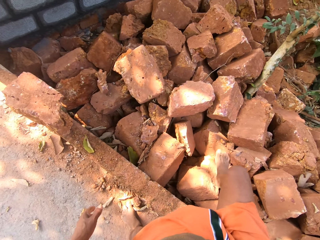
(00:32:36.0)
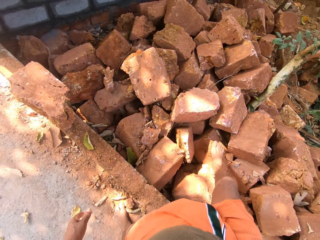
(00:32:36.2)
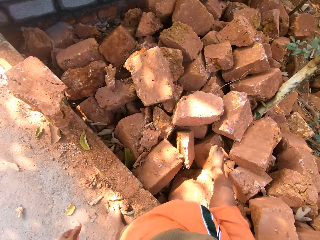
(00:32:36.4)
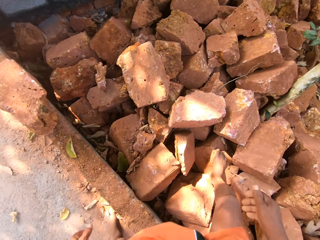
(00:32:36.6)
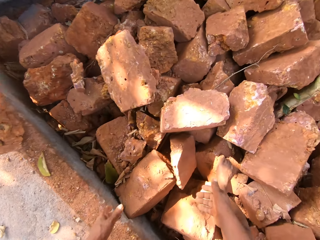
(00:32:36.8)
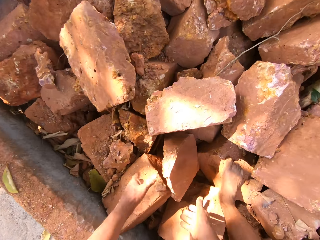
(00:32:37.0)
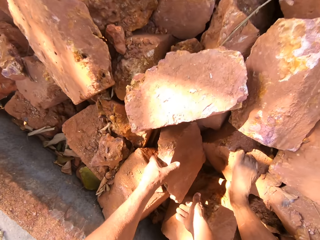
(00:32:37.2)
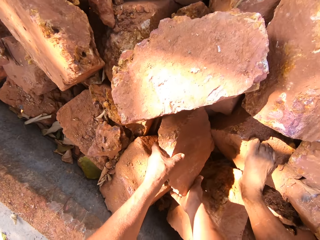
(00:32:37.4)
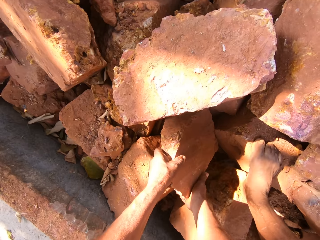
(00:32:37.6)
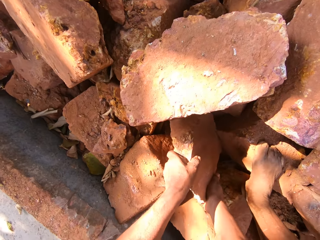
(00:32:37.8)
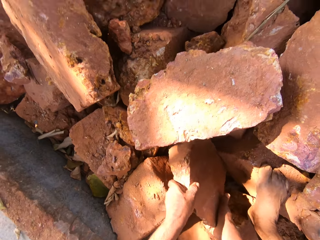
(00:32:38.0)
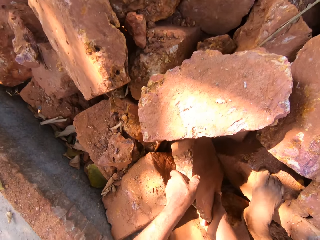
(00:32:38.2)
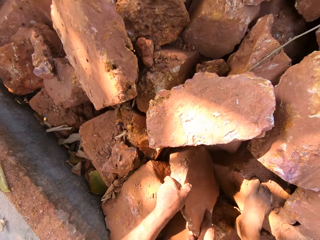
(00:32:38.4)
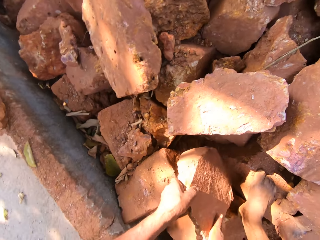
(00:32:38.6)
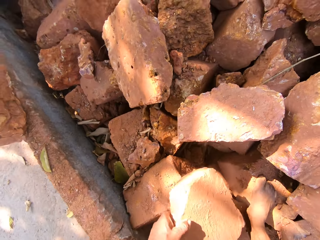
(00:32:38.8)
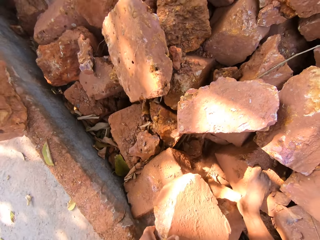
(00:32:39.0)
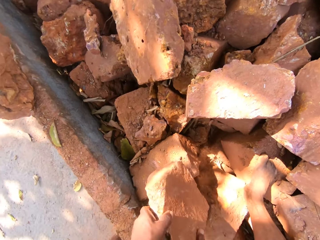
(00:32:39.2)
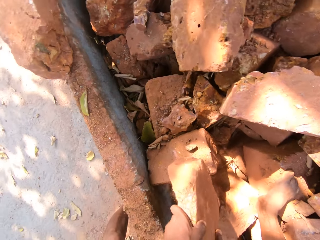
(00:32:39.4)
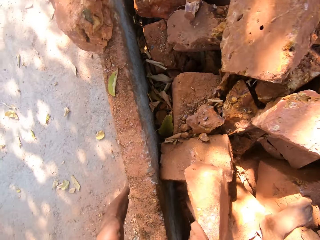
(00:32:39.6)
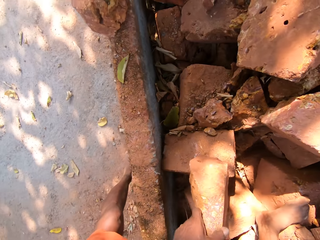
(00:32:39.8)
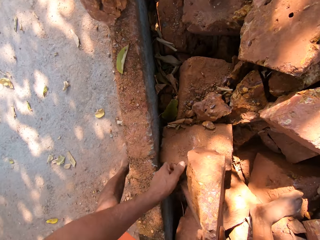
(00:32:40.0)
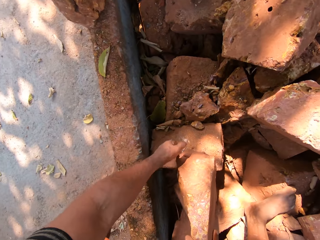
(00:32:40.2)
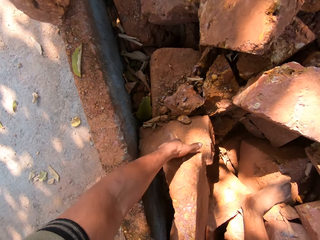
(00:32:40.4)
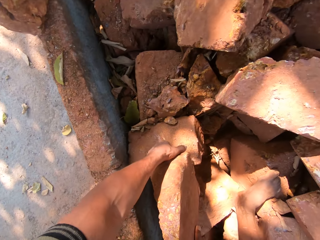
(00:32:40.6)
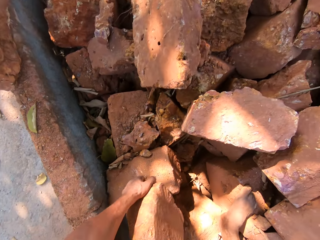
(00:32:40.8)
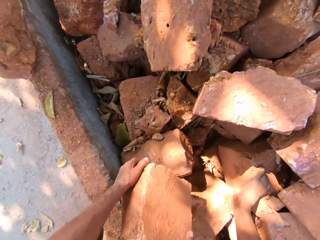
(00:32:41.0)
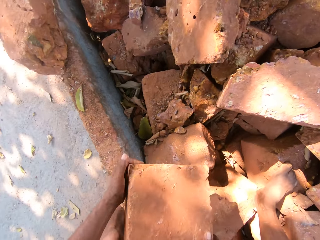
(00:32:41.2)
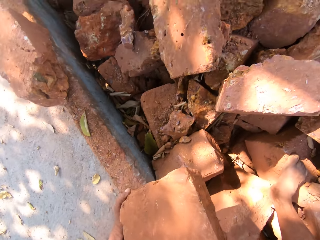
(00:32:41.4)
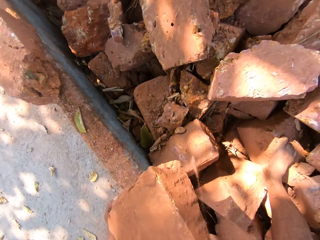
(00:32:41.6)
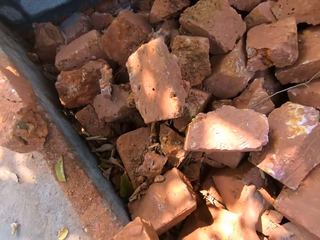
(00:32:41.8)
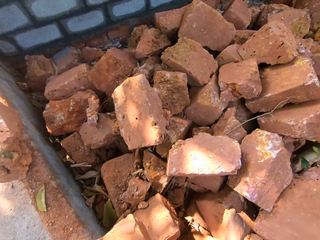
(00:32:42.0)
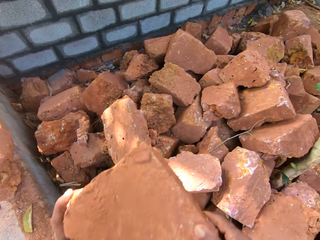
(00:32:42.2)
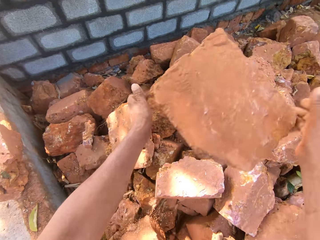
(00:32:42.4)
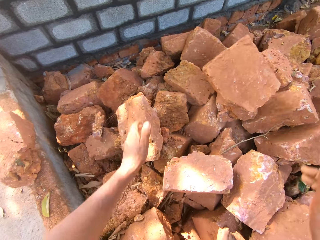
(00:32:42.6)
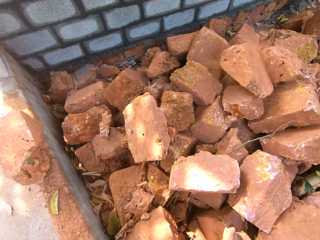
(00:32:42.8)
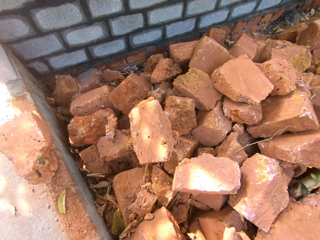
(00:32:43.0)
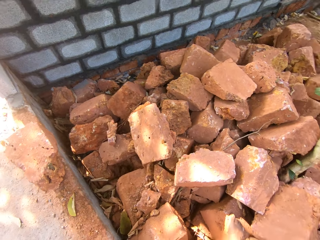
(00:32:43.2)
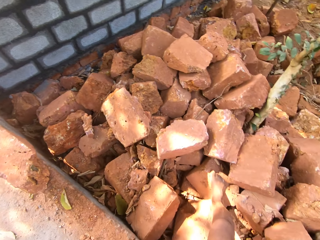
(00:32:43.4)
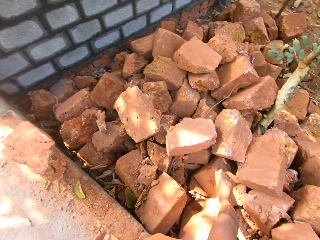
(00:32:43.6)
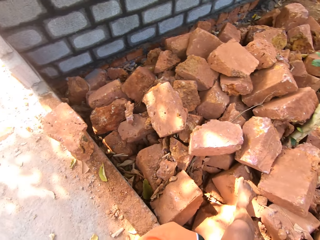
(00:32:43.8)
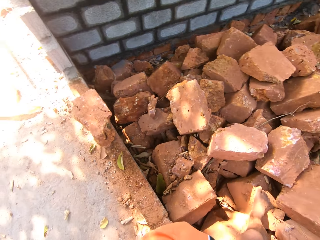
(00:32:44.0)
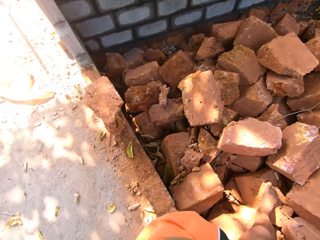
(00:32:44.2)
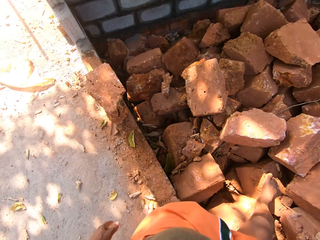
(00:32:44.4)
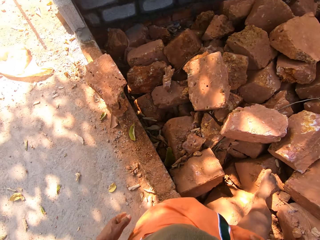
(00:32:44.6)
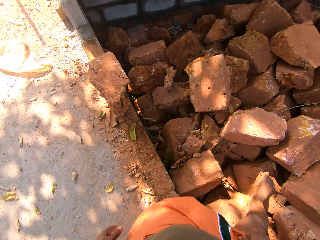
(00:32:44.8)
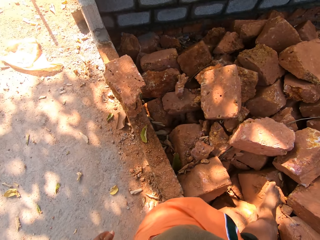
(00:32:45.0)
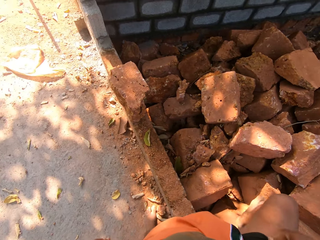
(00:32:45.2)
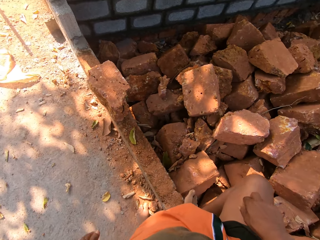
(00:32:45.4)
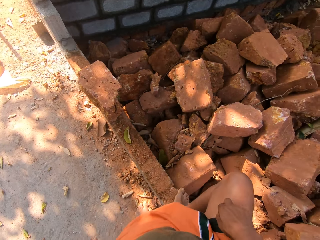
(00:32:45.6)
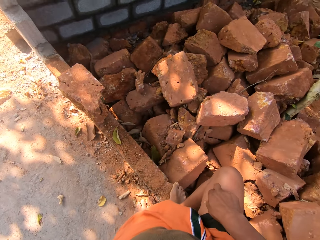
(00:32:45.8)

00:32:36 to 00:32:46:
The camera wearer lifts a mud brick from the rubble with both hands. They toss the mud brick on the side of the rubble.

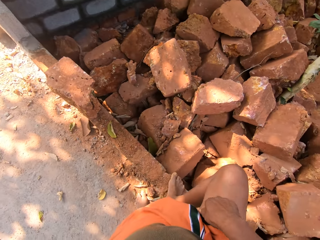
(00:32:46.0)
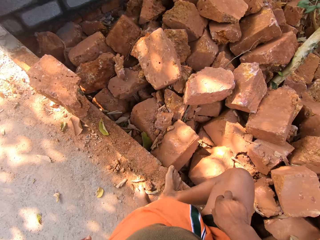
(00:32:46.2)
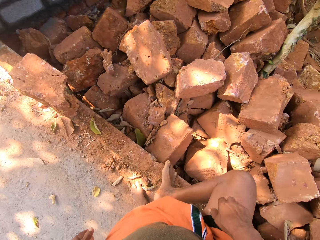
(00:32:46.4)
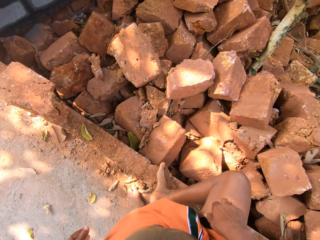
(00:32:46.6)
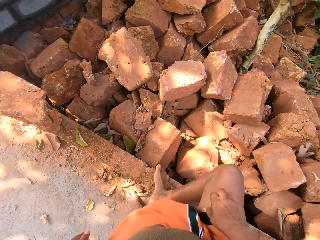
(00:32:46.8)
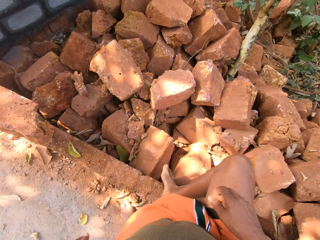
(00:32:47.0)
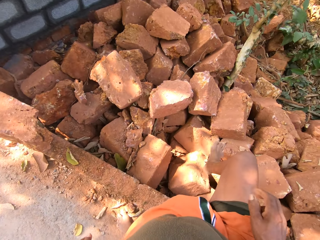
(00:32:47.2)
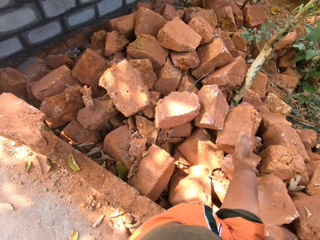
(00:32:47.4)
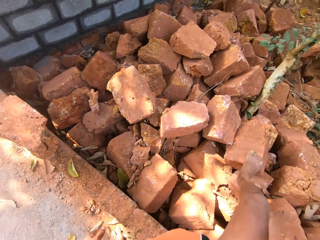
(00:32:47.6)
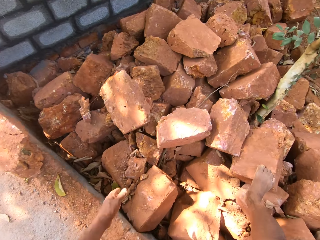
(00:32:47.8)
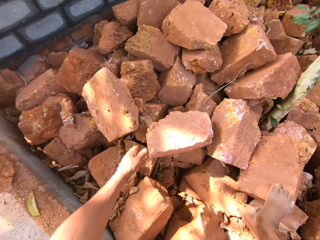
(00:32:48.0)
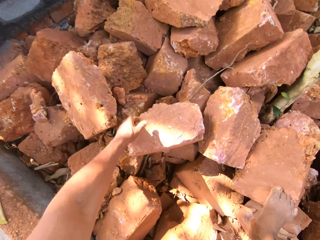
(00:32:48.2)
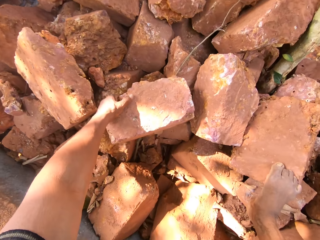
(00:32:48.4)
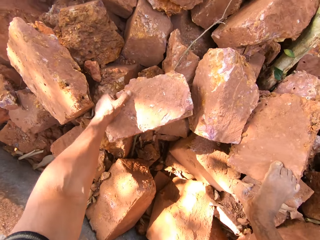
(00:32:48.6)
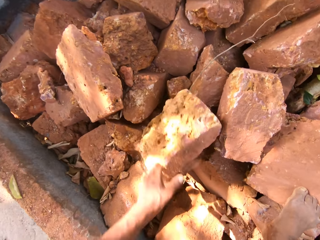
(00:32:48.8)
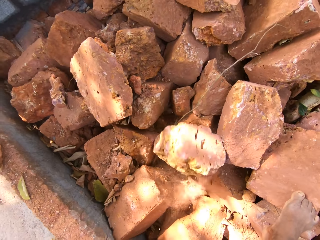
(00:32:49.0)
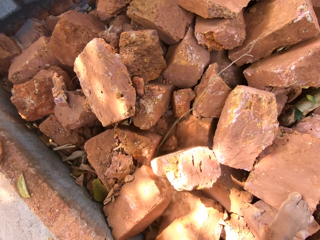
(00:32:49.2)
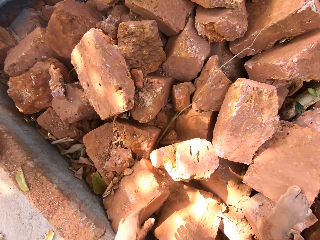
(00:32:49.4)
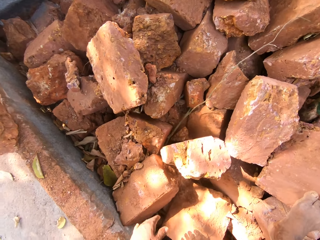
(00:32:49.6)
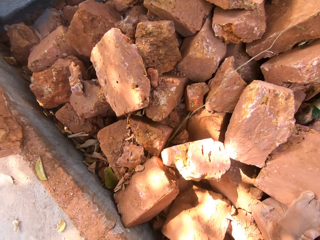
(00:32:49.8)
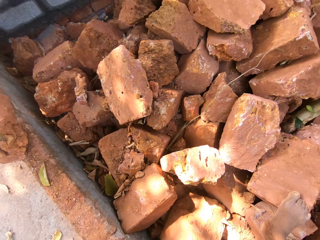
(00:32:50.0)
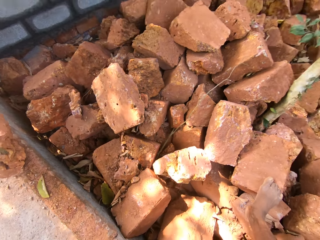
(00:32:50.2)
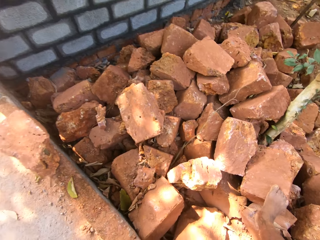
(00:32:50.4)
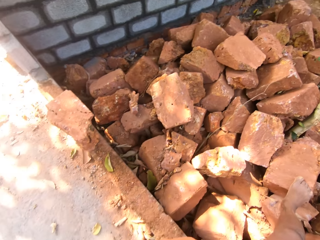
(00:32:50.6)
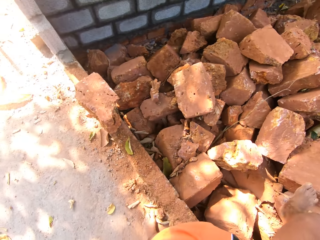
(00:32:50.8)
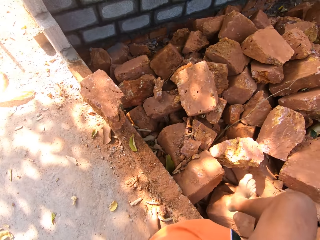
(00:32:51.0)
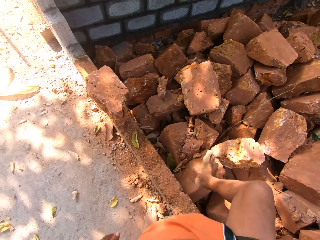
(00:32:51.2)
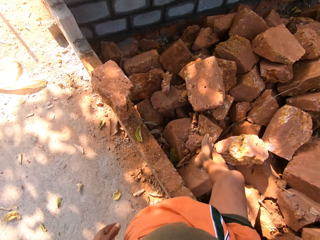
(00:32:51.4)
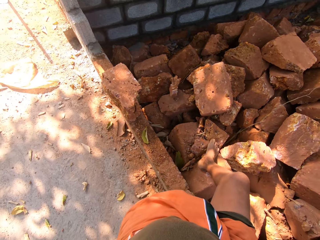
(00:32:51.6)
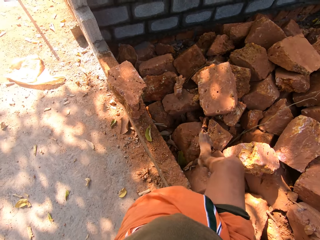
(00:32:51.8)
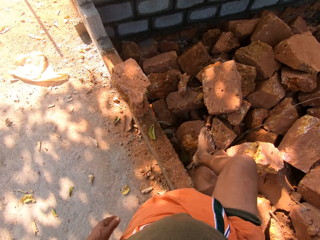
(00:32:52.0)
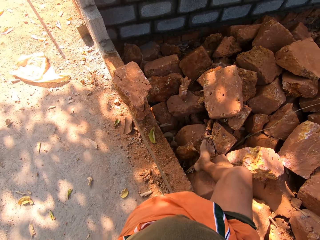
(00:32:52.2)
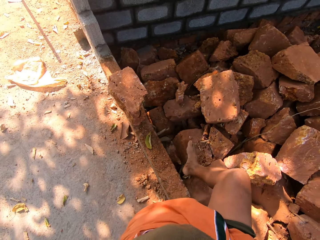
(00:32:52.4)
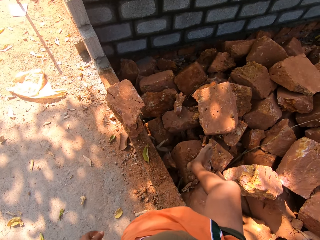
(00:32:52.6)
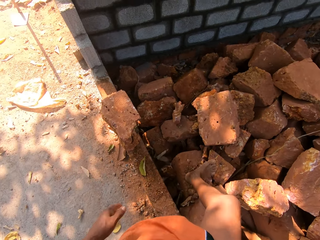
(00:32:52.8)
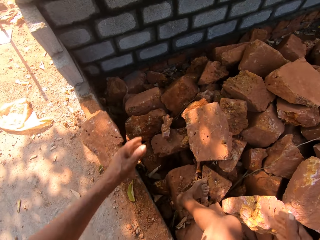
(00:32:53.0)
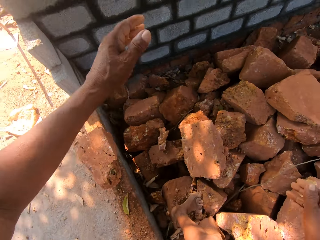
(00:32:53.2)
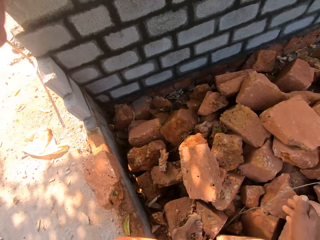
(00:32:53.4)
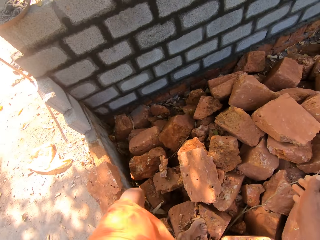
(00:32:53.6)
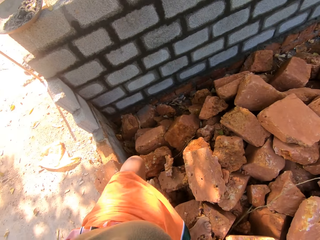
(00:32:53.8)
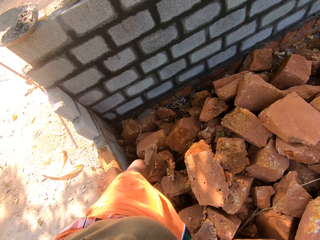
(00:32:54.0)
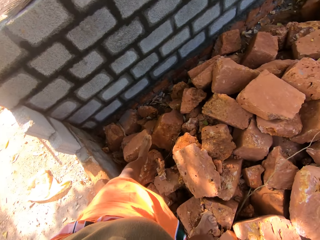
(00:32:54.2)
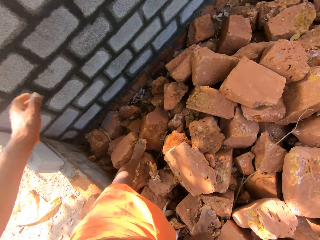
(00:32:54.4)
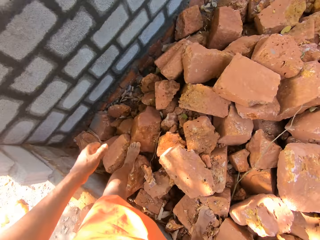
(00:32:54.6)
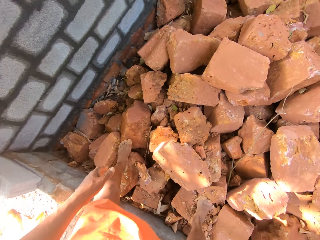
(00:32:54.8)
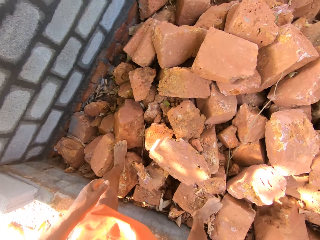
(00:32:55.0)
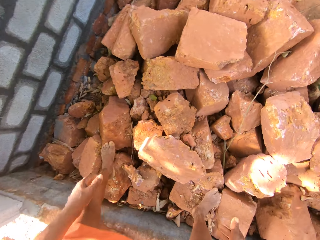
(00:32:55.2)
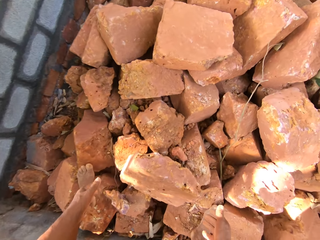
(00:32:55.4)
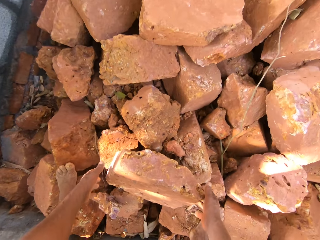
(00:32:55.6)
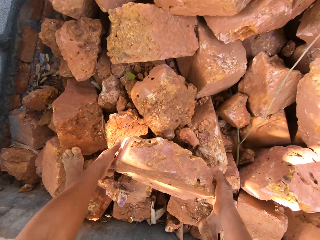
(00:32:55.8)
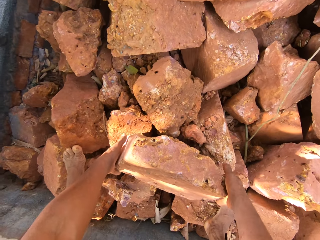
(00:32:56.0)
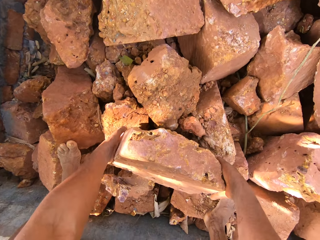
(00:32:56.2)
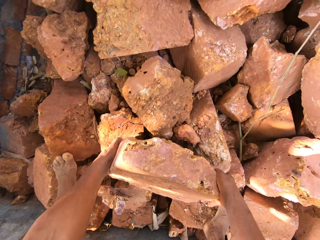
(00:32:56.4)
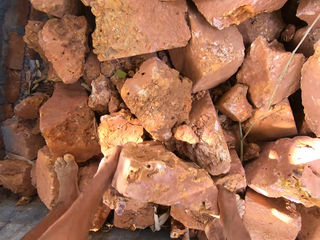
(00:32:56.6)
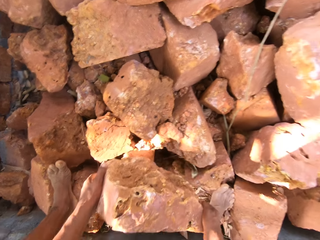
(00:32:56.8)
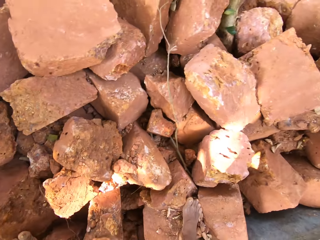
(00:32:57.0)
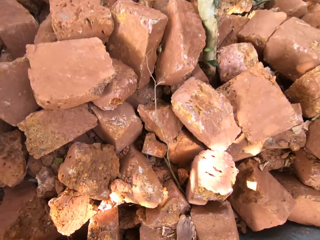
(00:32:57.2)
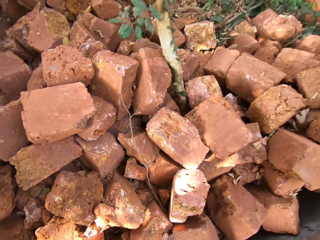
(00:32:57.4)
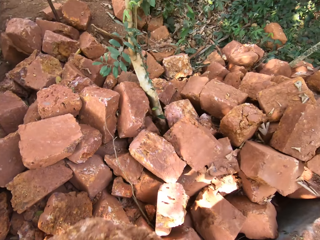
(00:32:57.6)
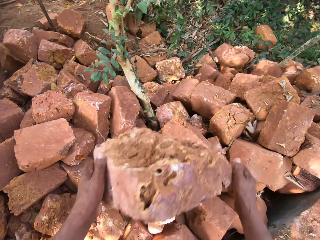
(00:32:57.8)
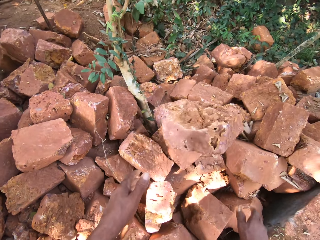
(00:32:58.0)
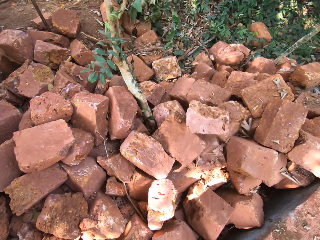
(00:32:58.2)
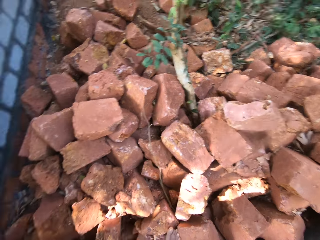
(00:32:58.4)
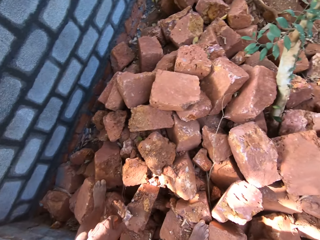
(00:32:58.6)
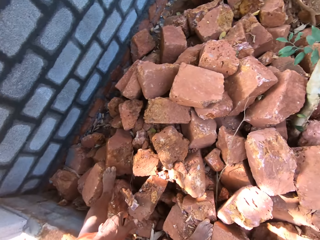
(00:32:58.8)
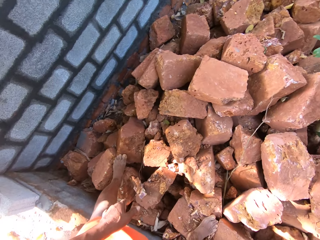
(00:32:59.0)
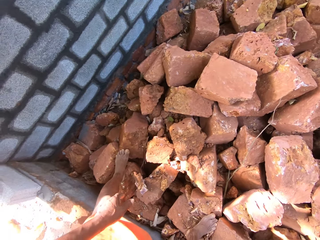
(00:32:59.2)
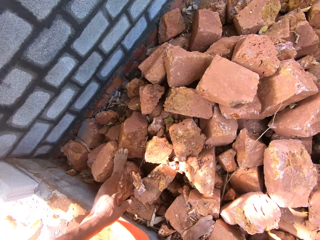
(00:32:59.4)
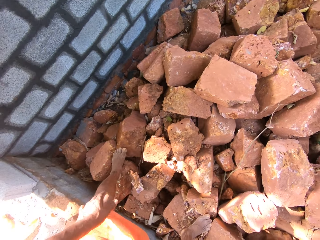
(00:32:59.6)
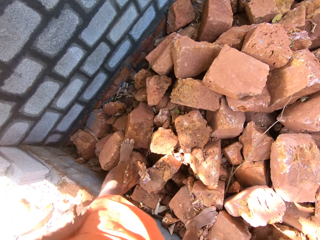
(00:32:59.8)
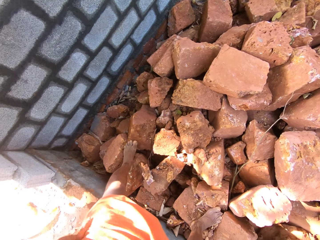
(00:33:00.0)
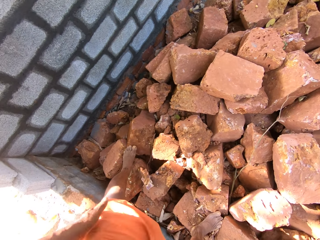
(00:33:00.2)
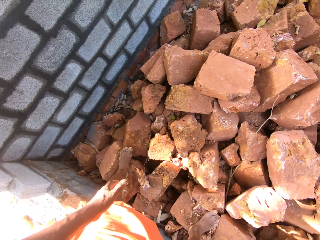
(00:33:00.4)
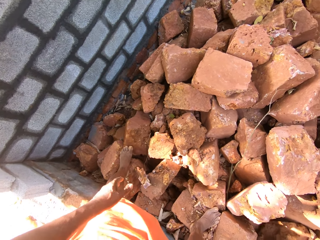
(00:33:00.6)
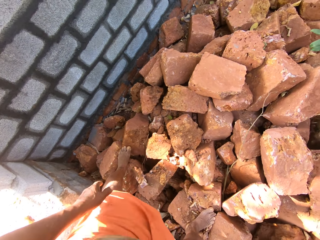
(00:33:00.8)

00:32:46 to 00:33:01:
The camera wearer flips a mud brick from the rubble on its side. They step in the rubble of mud bricks with both legs. They lift a mud brick from the rubble with both hands. They toss the mud brick on the side of the rubble.
